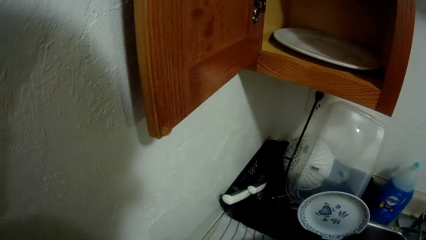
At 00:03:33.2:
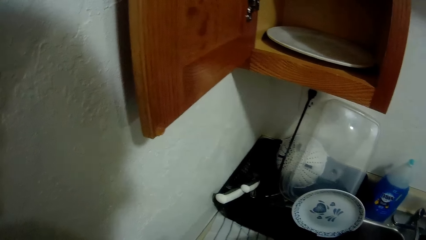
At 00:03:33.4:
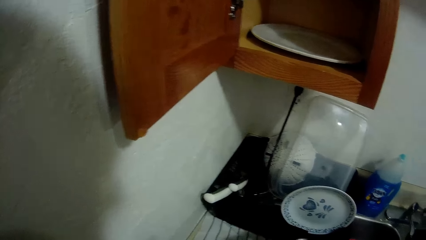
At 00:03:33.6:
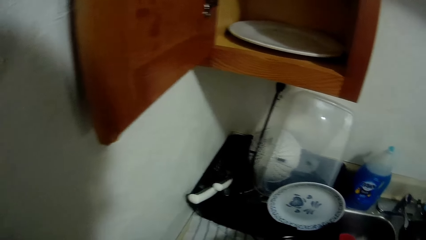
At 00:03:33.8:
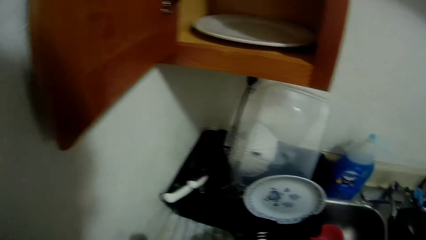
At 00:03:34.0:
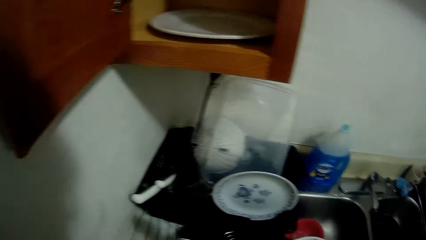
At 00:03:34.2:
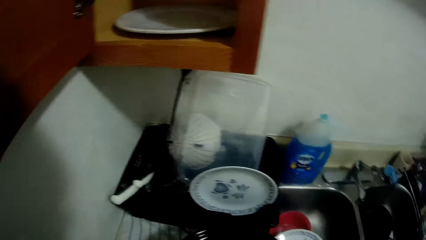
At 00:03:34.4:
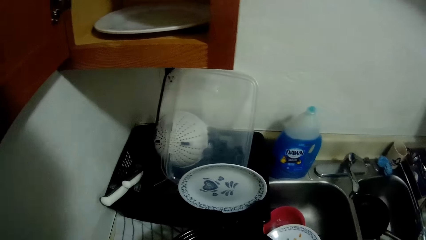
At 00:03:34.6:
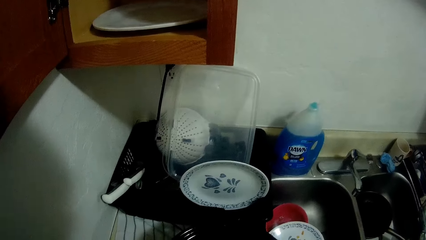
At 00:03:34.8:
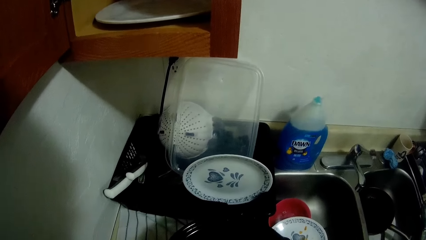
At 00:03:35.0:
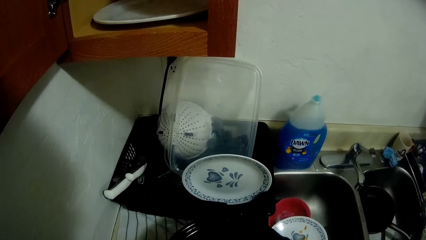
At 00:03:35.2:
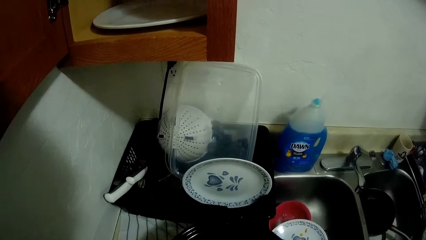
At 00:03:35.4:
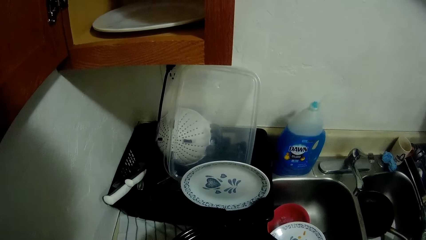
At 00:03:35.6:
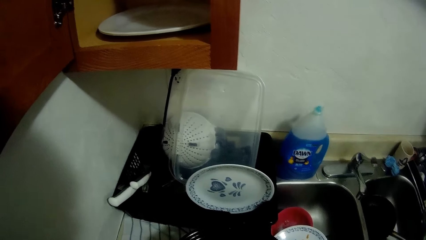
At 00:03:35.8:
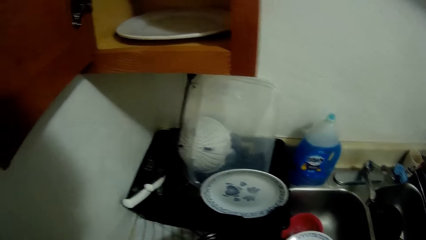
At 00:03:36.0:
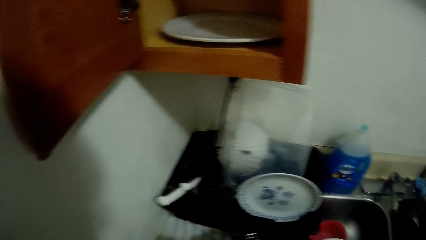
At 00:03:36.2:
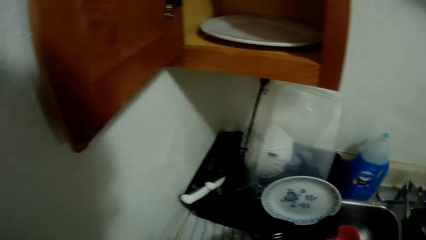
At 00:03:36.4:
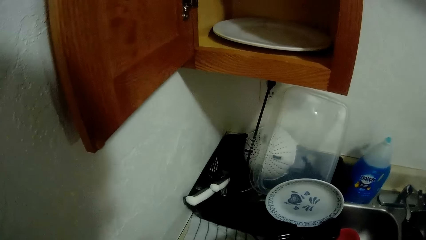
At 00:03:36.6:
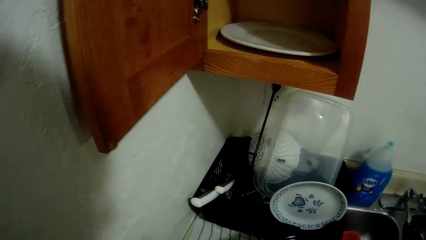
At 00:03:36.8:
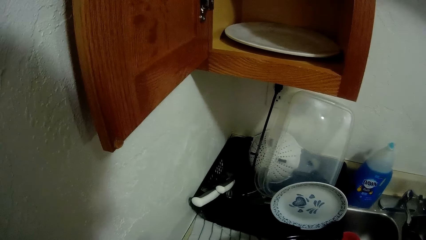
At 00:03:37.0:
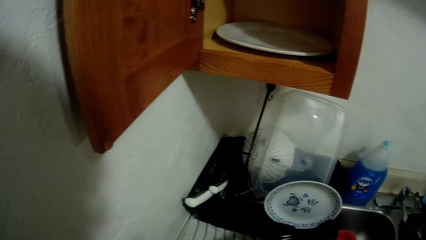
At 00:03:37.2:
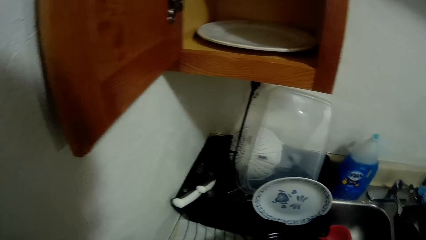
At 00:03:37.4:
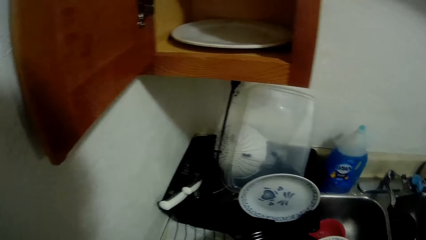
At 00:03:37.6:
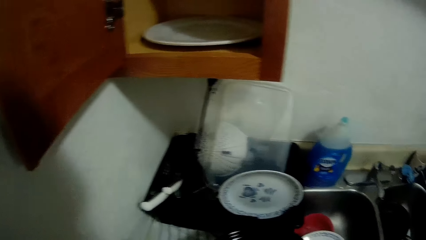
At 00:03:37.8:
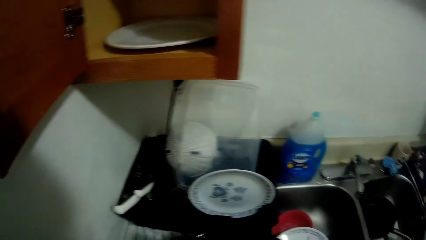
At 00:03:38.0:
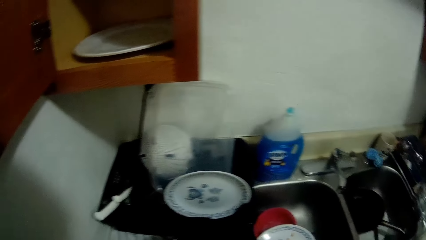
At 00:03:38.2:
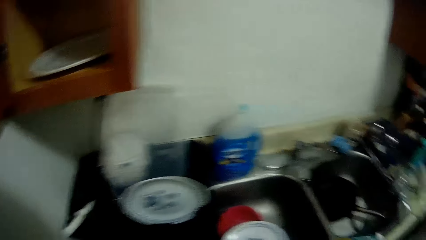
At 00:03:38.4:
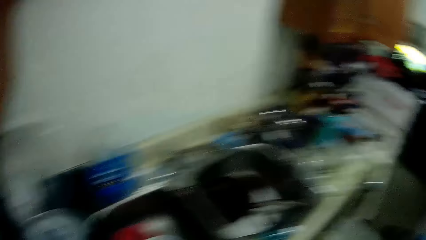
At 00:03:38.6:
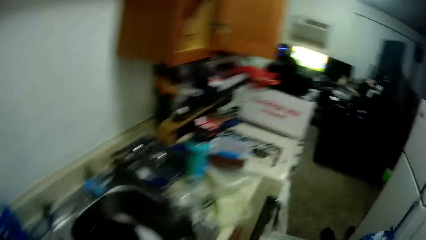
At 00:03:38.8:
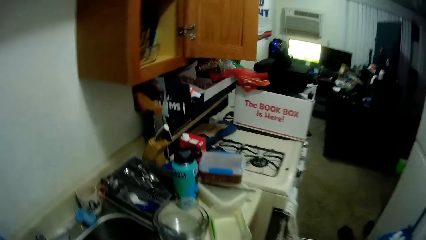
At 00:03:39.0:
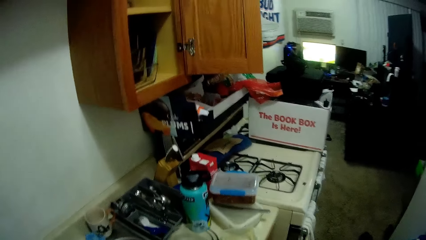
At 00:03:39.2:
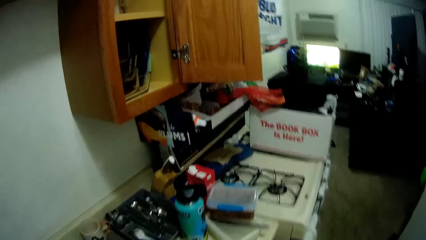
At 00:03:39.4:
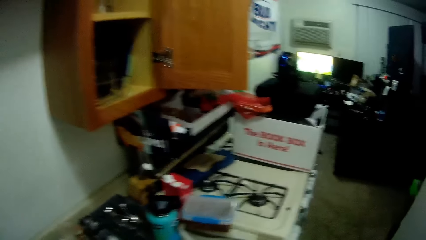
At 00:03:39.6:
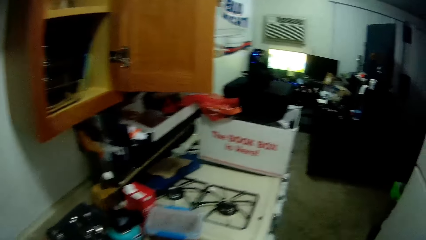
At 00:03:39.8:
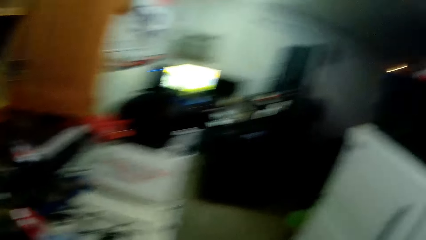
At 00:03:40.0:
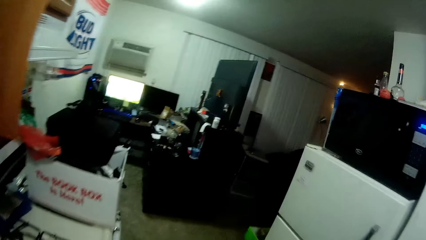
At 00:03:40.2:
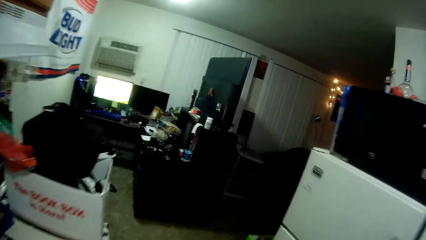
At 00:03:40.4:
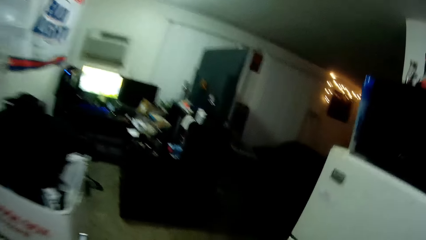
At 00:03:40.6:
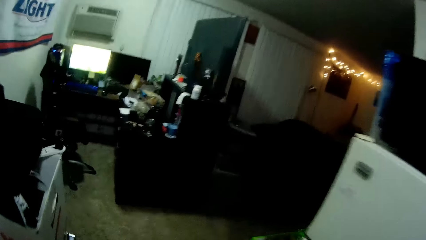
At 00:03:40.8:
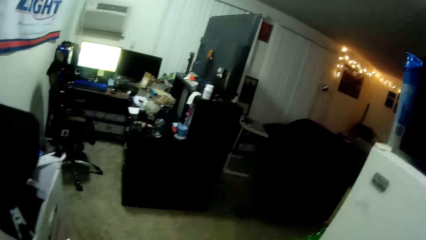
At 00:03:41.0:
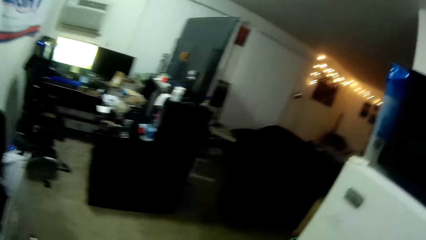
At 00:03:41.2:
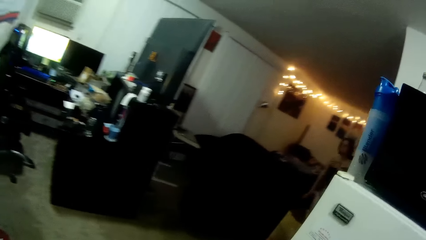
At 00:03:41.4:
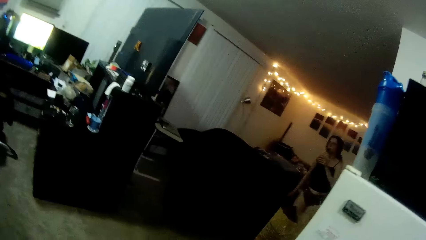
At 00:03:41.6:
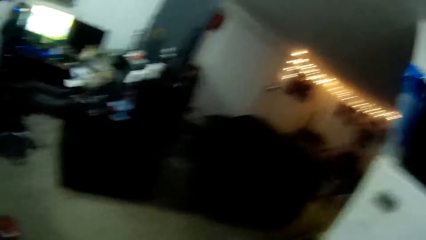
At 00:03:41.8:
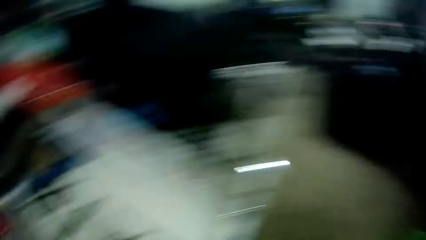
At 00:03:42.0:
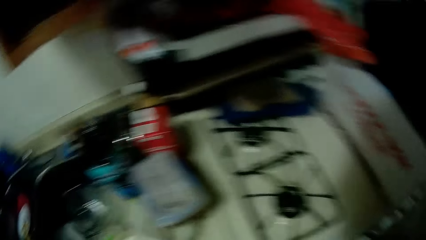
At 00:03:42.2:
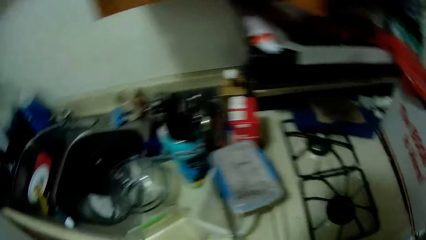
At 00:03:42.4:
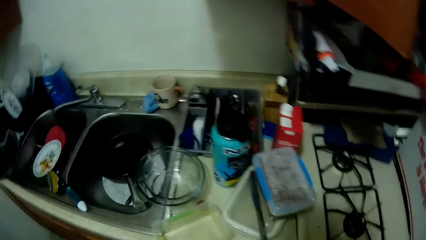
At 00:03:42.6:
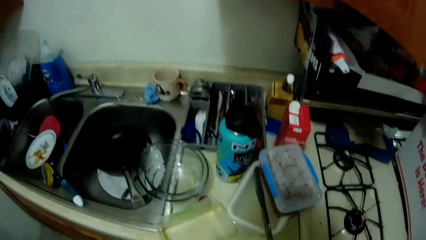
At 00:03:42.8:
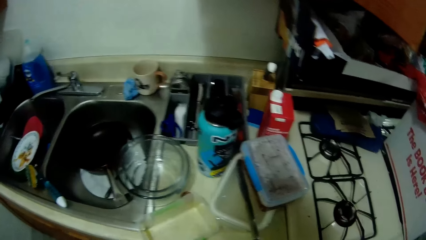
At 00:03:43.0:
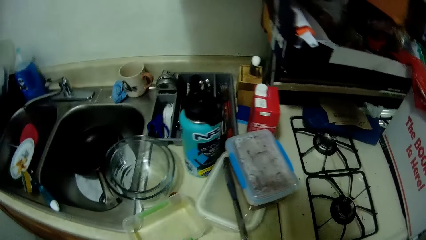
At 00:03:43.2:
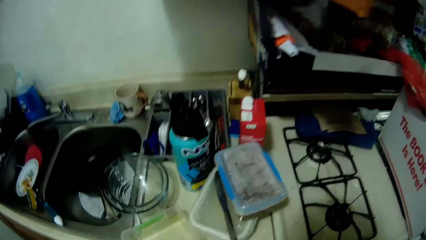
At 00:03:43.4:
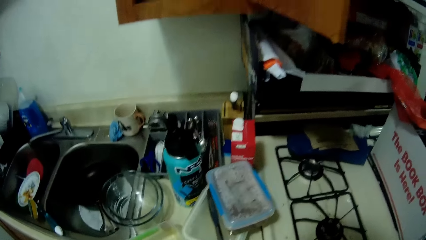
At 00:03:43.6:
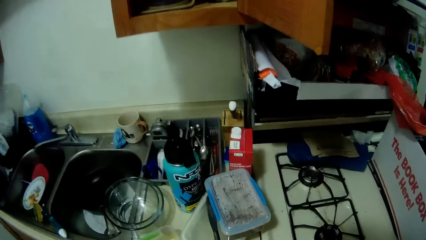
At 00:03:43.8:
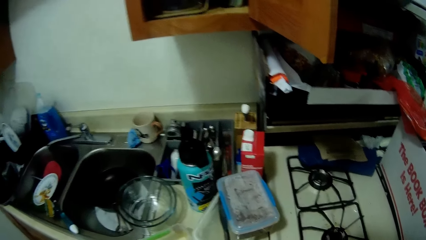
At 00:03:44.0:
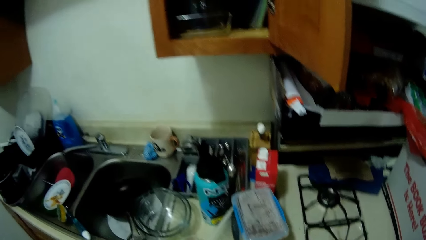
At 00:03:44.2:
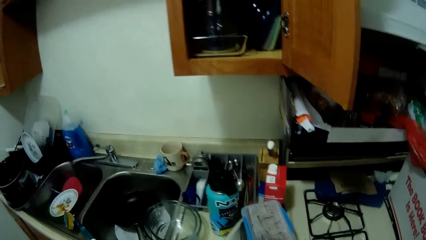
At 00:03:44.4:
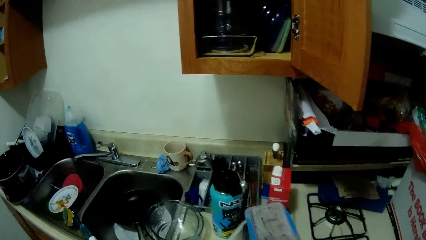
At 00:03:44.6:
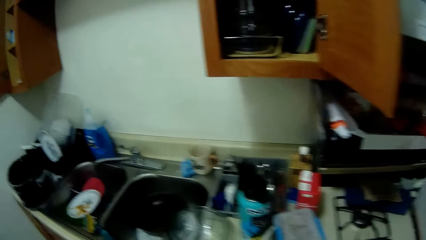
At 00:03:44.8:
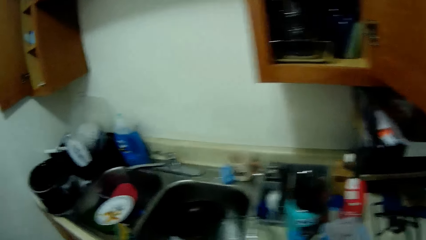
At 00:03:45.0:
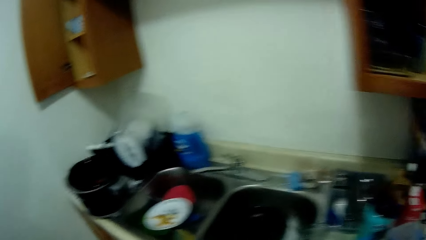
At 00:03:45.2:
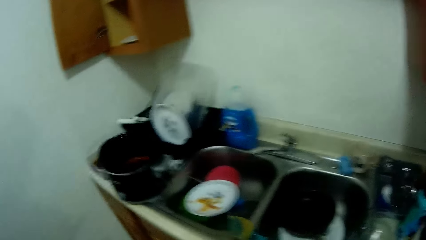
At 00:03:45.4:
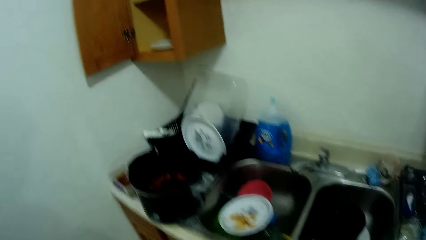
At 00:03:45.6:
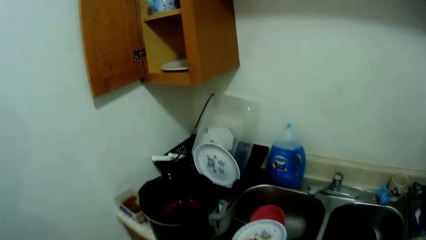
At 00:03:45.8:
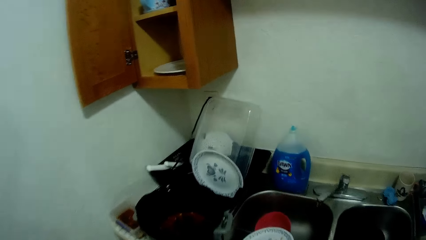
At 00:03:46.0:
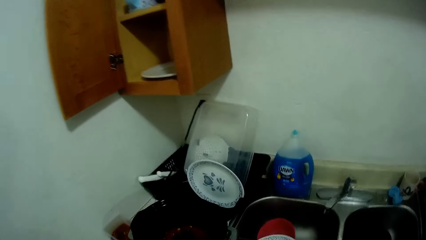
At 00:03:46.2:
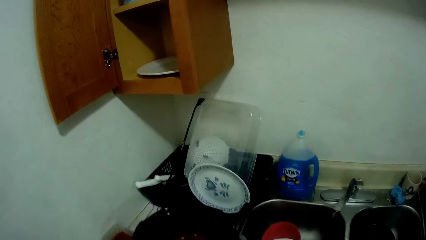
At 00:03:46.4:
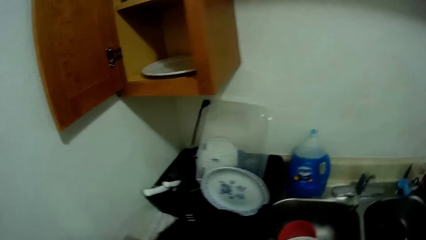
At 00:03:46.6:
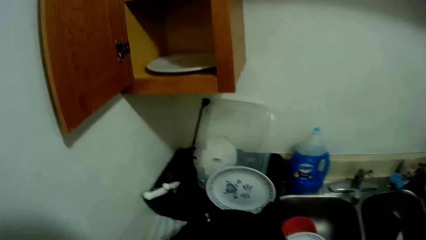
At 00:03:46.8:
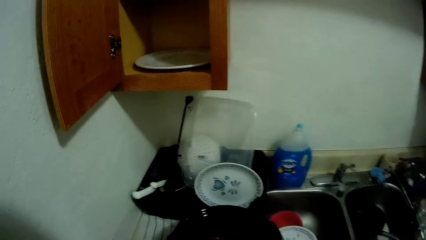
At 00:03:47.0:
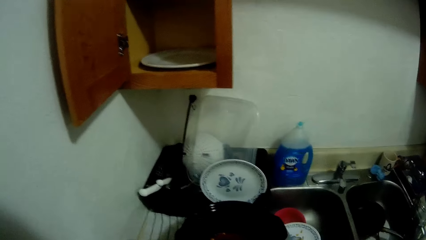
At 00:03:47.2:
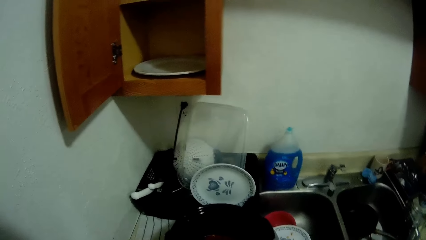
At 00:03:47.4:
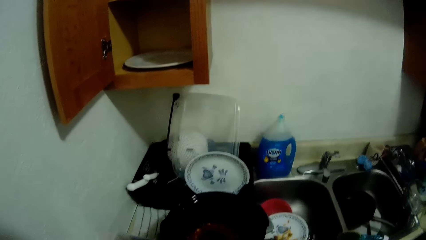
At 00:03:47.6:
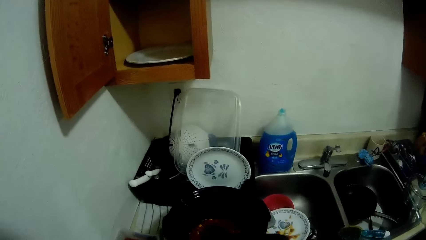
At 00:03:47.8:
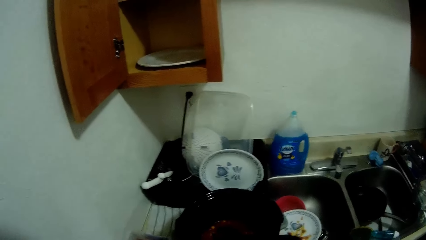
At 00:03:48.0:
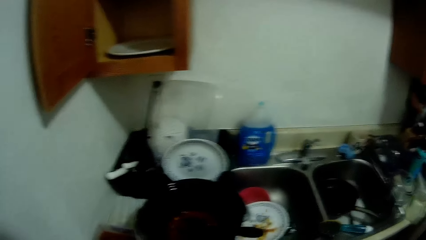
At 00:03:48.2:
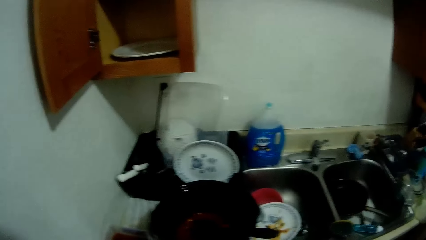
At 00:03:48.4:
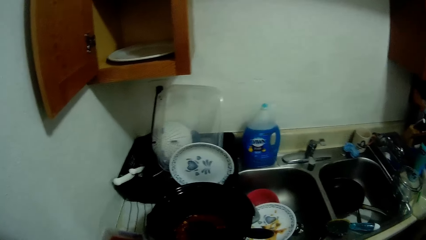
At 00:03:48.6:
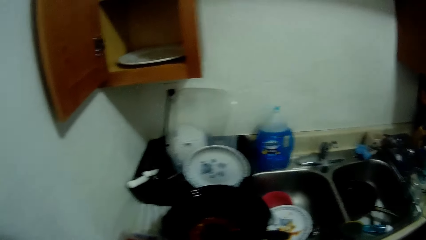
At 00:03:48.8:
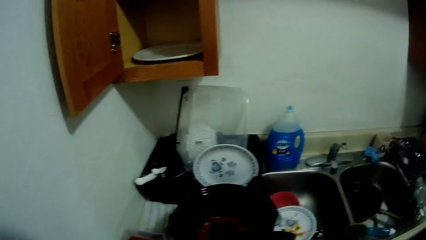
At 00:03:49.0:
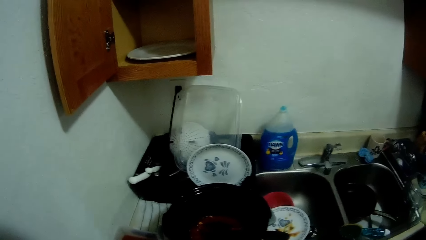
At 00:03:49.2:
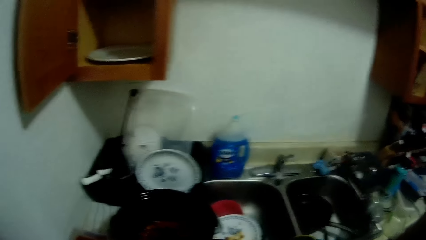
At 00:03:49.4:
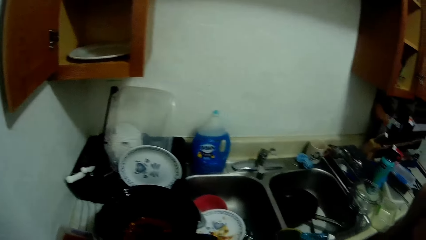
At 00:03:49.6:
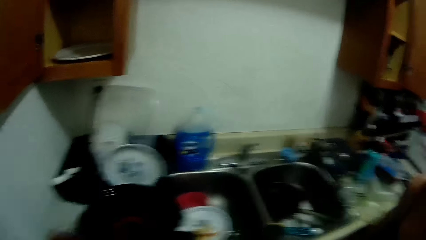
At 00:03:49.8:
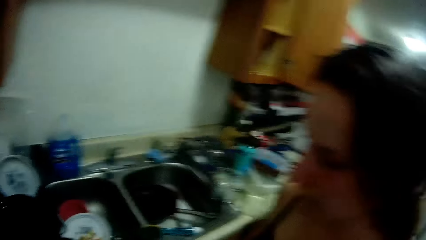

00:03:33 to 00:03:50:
The camera wearer moves around a kitchen. A lady walks around a room.
